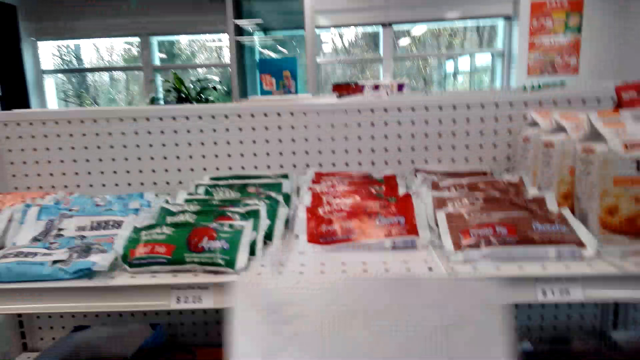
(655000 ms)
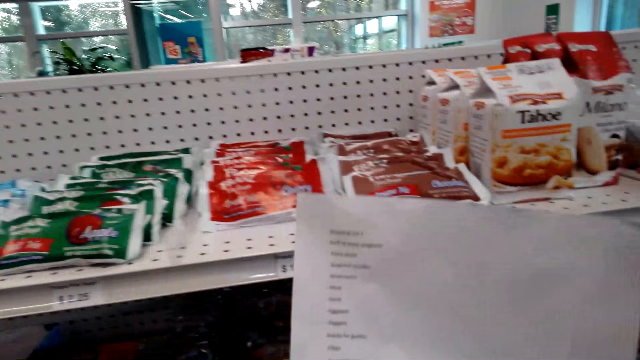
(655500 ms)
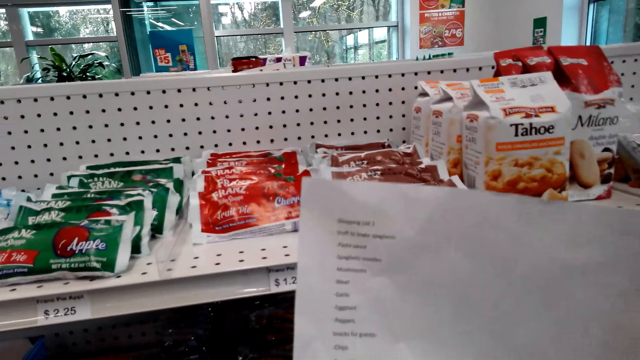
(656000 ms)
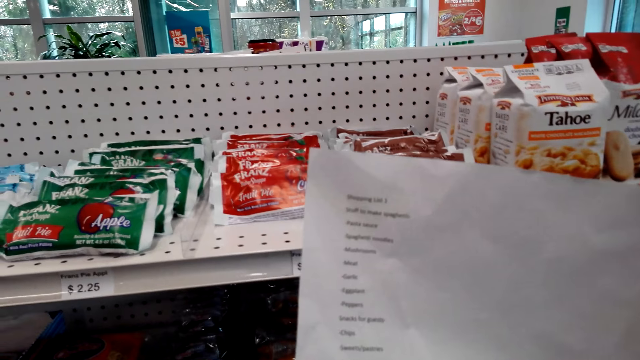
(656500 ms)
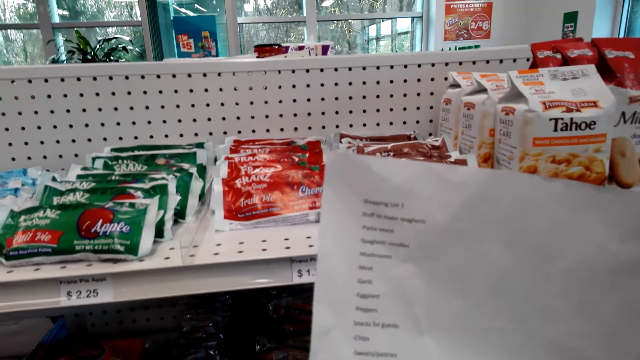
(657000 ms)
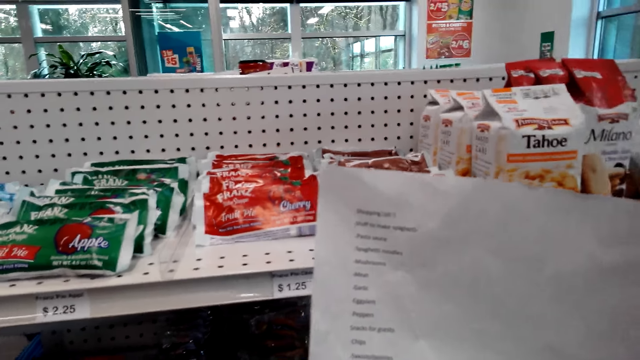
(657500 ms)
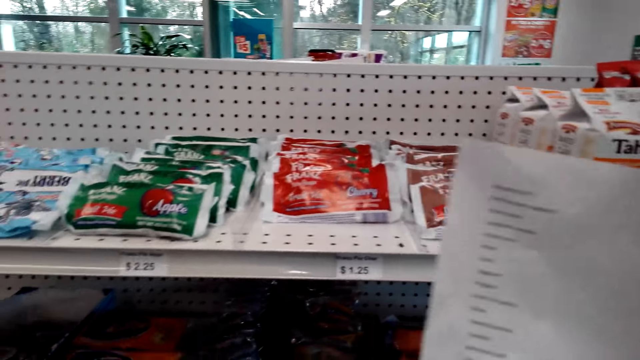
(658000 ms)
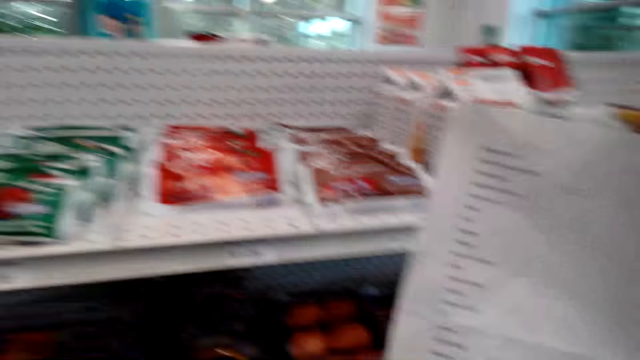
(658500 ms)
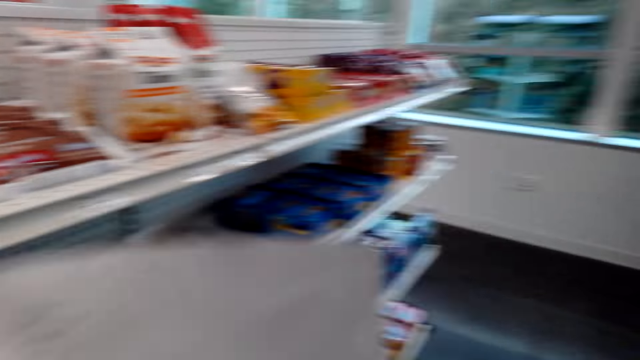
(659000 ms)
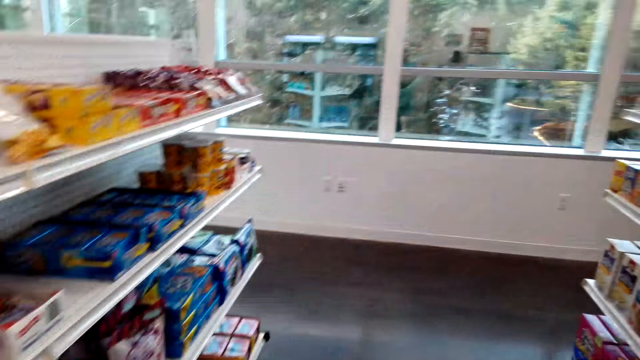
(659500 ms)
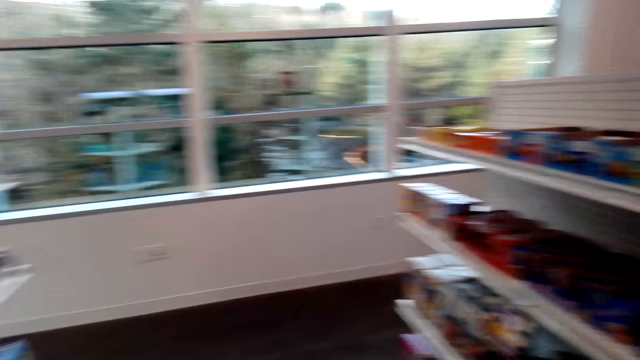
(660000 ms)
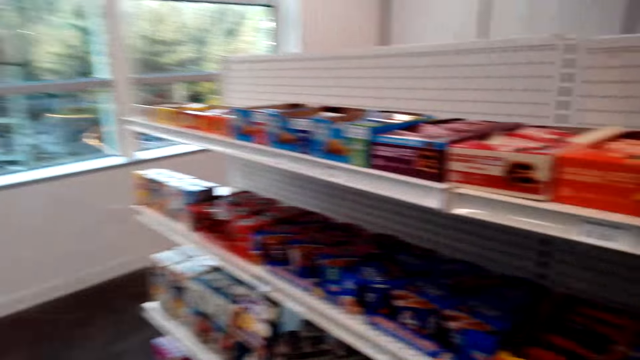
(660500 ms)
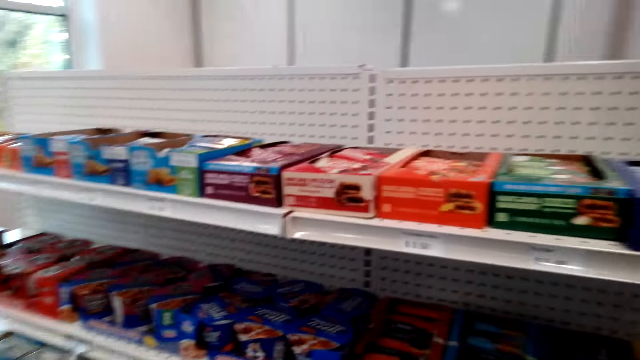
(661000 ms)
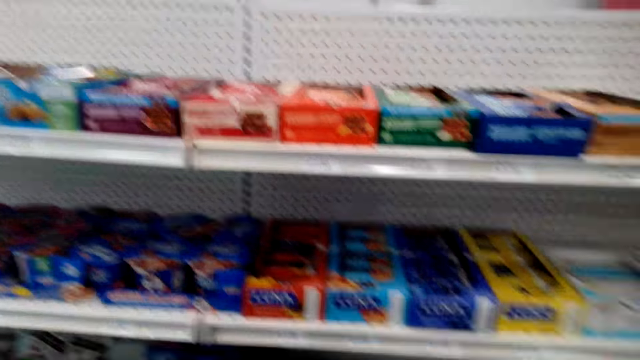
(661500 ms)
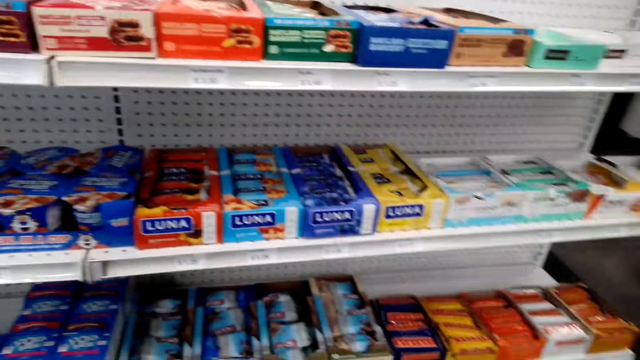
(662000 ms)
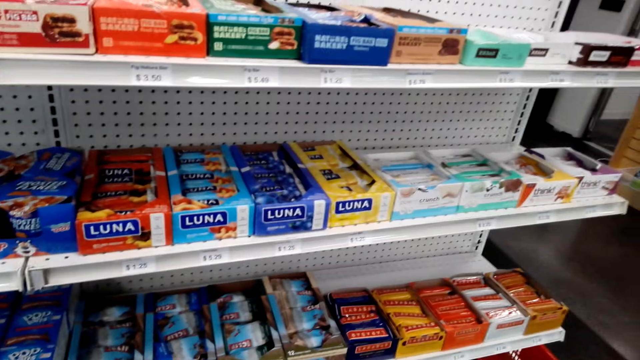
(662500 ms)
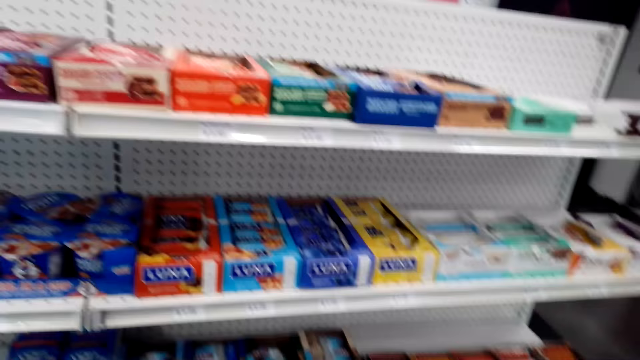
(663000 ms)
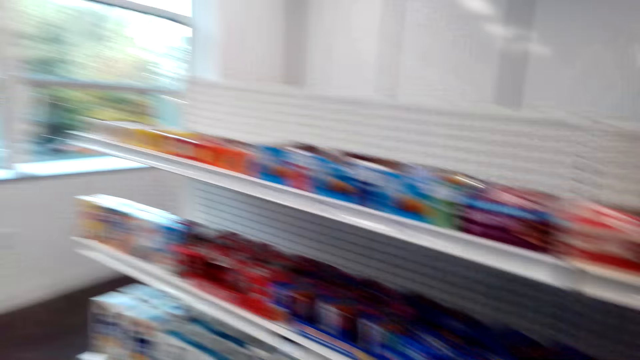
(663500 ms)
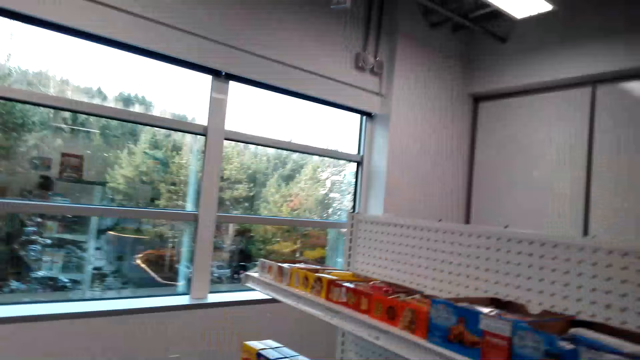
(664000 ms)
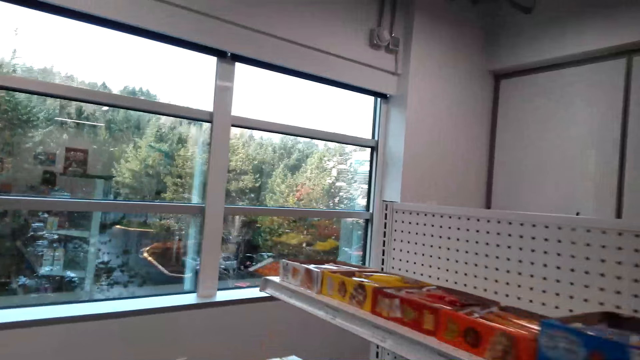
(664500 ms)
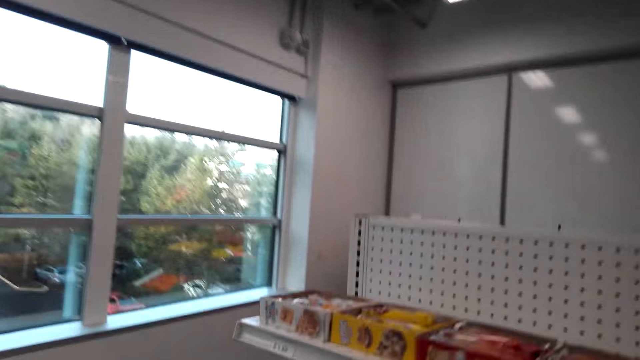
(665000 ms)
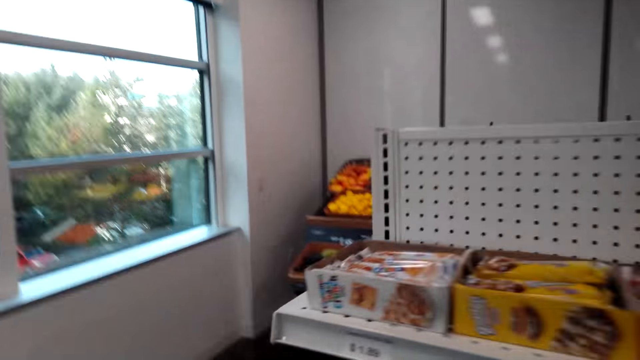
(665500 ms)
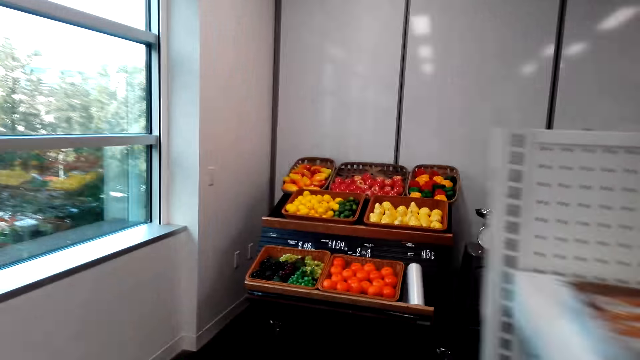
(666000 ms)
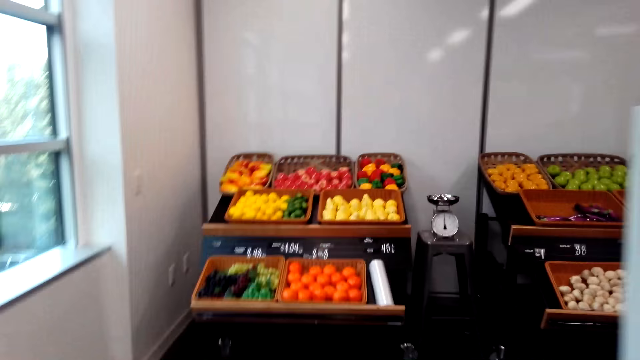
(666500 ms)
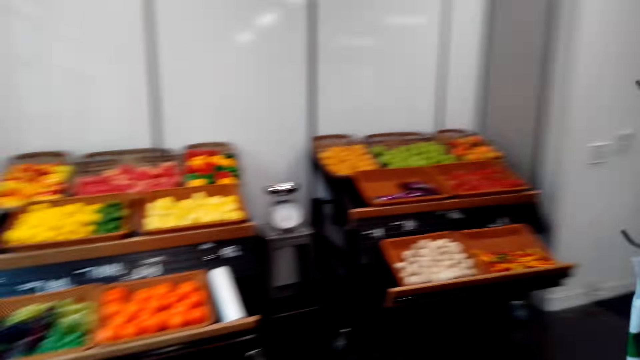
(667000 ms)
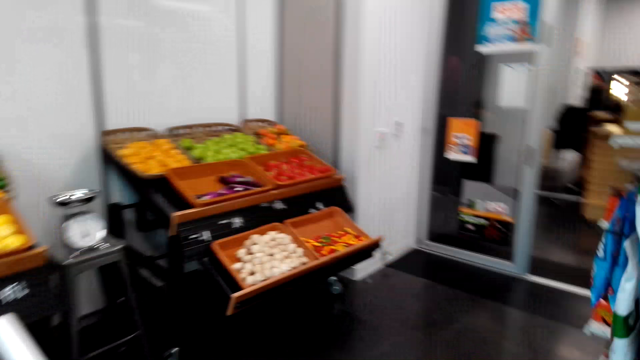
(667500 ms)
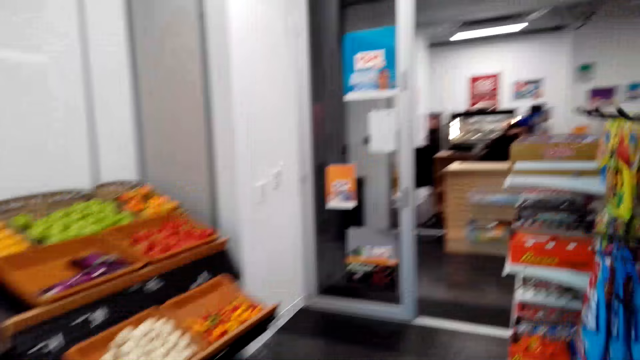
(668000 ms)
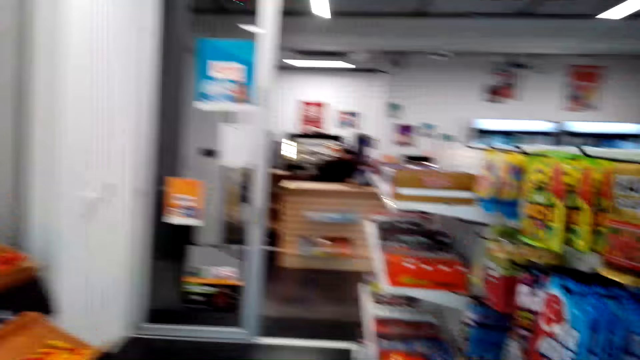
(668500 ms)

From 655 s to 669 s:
The camera wearer stares at the shopping list. They hold the list. They walk around the supermarket. They stare at the shelf. They walk around.

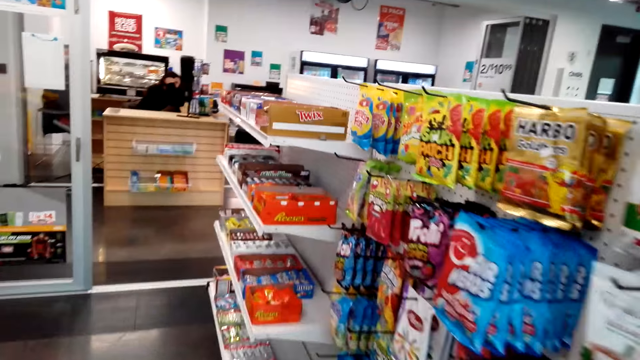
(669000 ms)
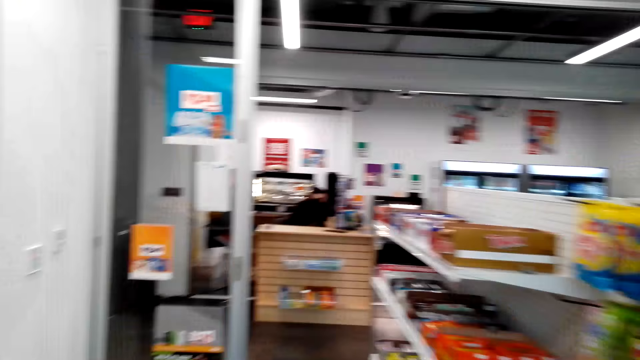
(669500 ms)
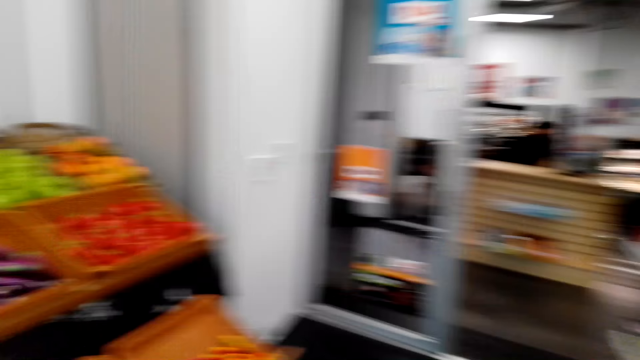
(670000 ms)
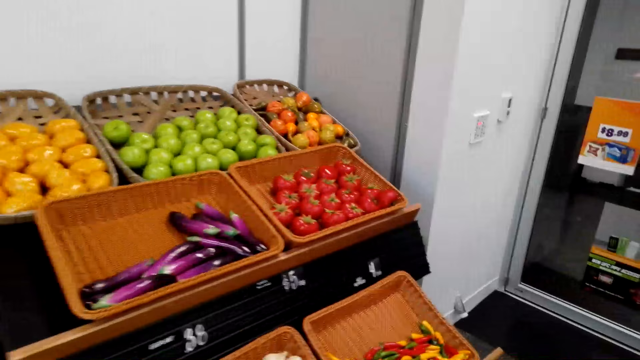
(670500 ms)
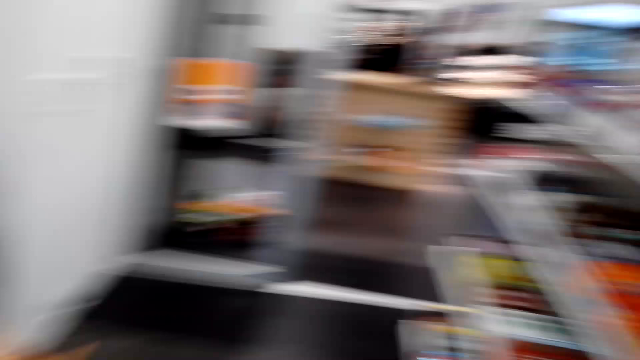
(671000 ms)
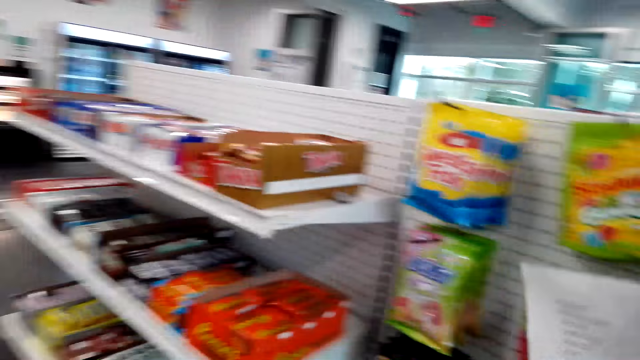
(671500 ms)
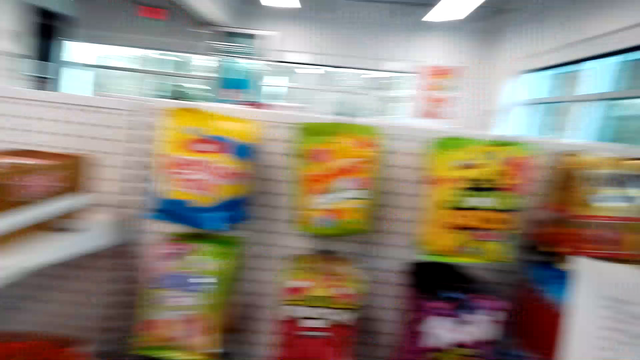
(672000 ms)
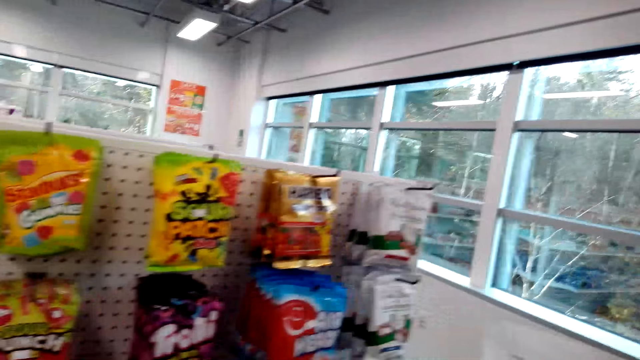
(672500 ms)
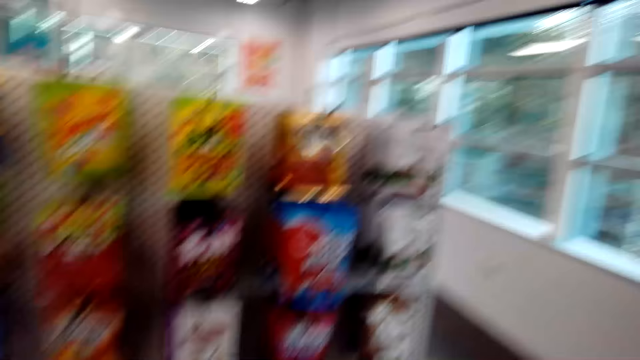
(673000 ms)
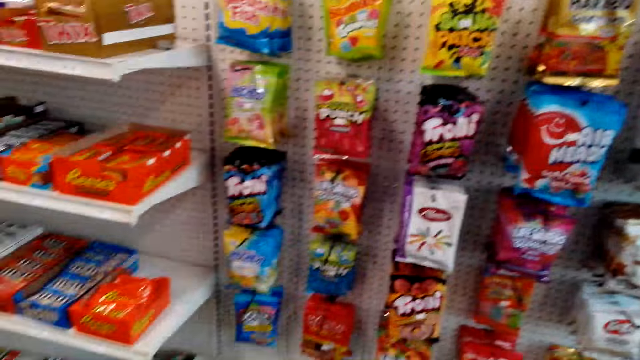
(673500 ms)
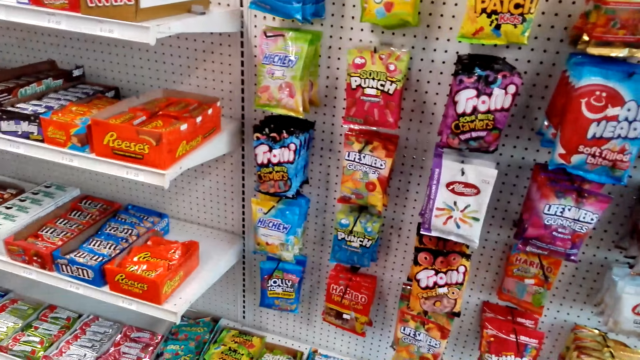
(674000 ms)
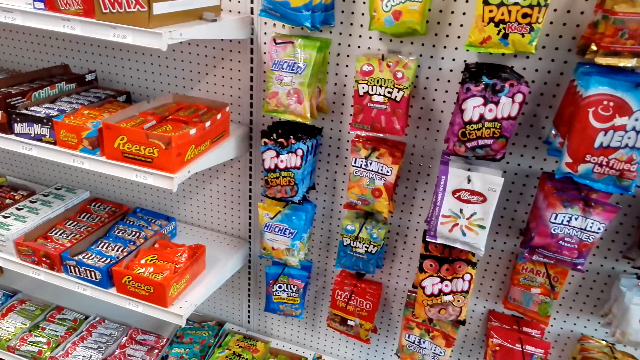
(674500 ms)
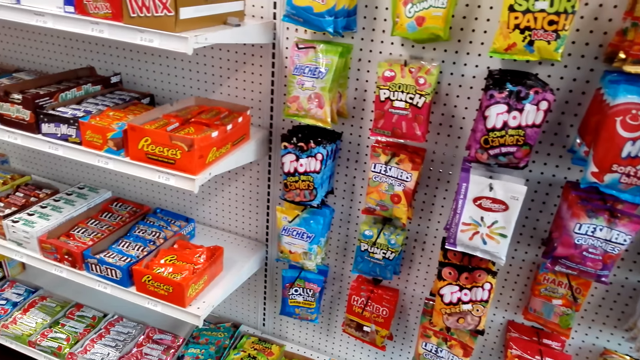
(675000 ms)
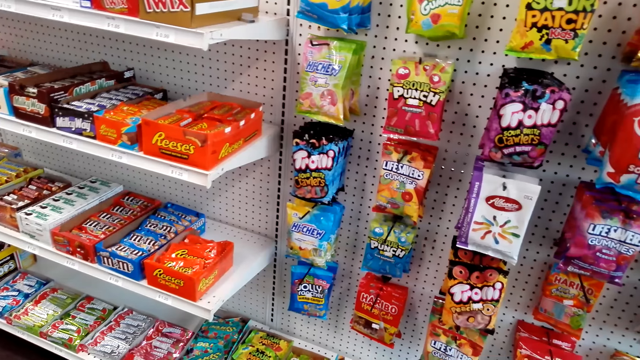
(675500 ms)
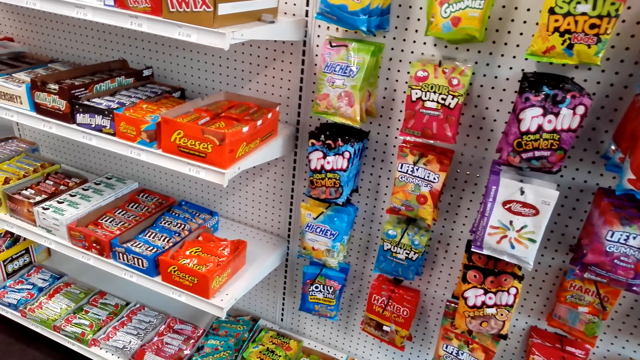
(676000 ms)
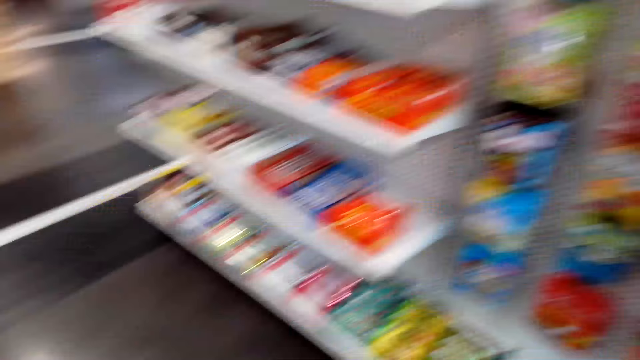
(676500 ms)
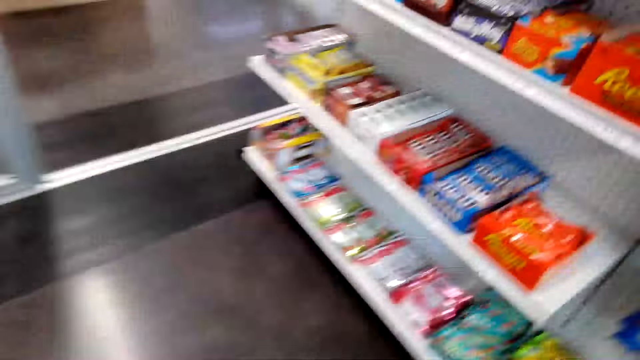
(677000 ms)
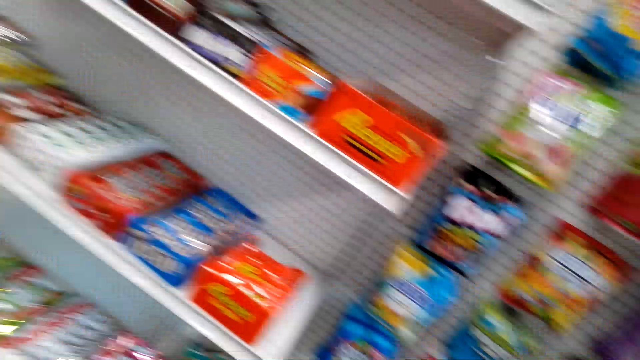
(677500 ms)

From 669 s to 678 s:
The camera wearer stares at the shelf. They walk around.
